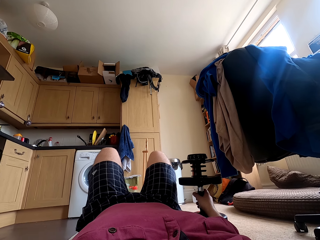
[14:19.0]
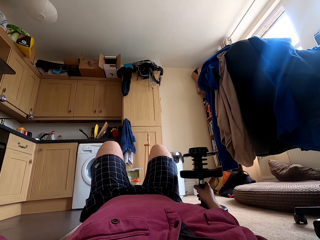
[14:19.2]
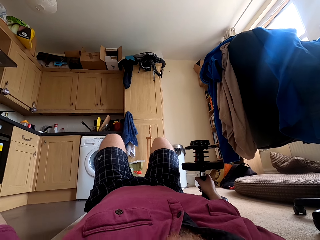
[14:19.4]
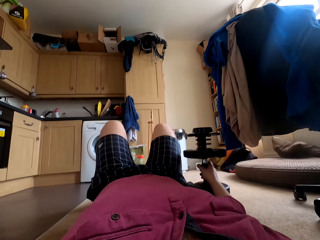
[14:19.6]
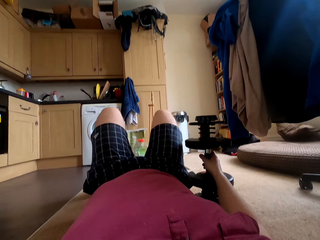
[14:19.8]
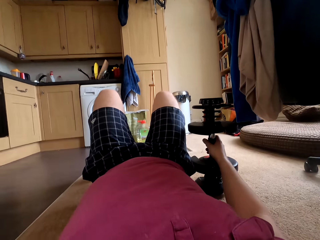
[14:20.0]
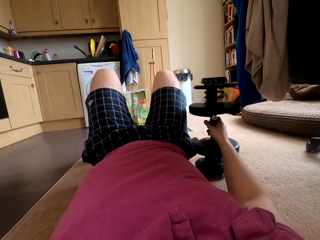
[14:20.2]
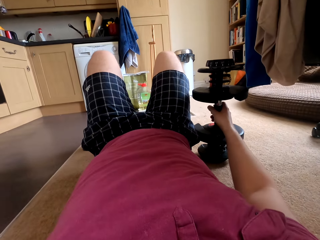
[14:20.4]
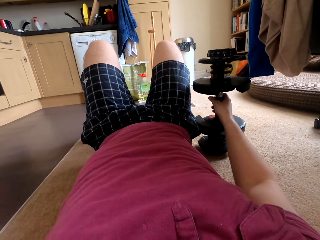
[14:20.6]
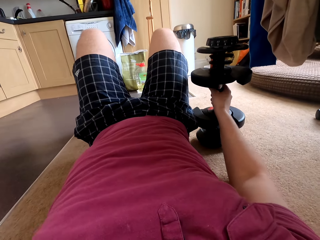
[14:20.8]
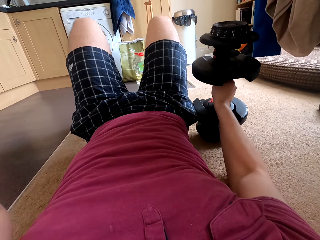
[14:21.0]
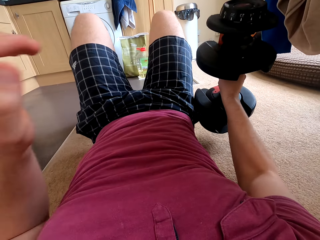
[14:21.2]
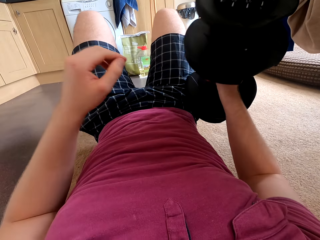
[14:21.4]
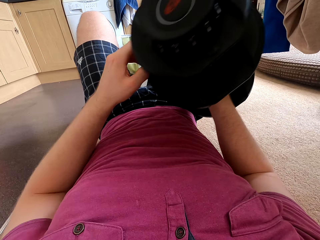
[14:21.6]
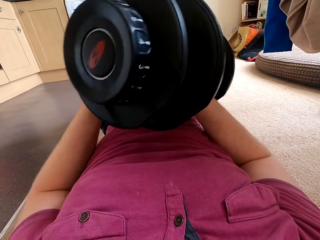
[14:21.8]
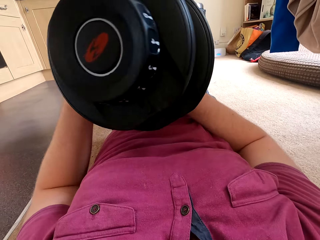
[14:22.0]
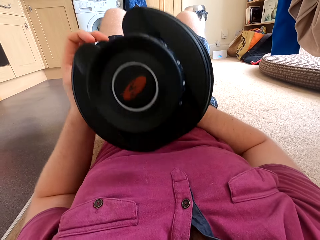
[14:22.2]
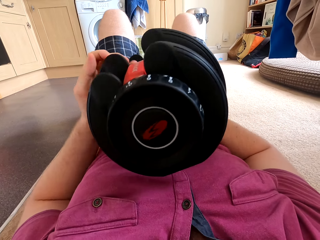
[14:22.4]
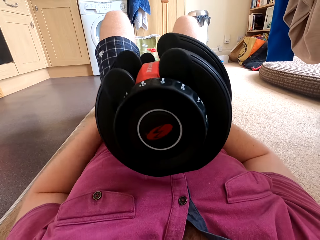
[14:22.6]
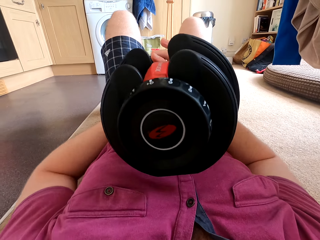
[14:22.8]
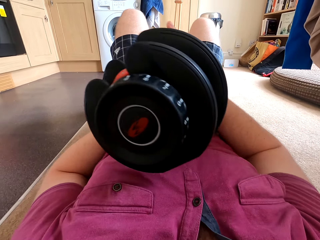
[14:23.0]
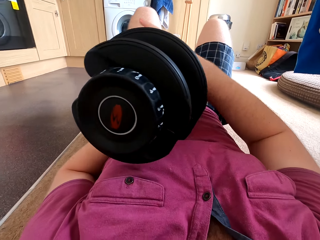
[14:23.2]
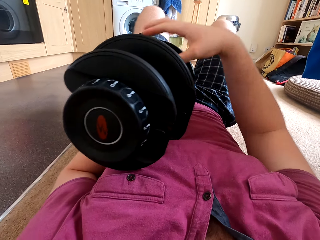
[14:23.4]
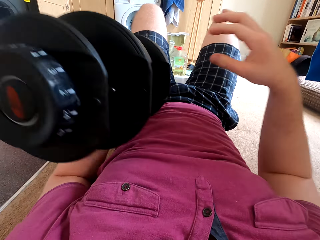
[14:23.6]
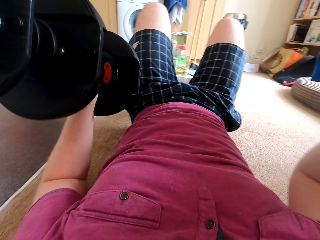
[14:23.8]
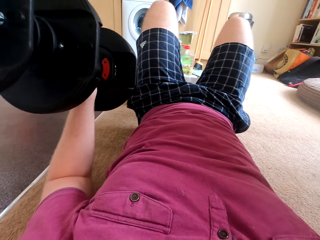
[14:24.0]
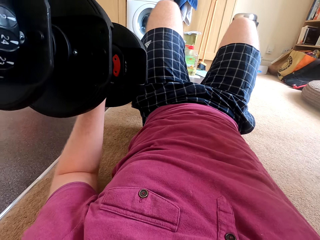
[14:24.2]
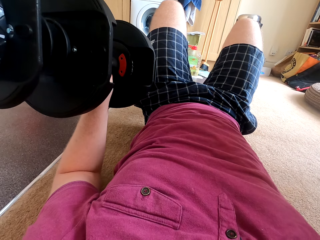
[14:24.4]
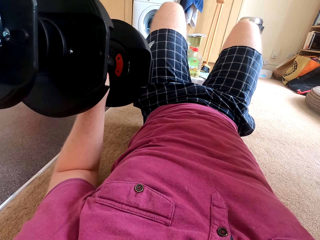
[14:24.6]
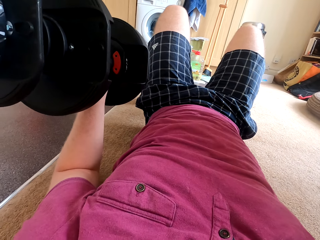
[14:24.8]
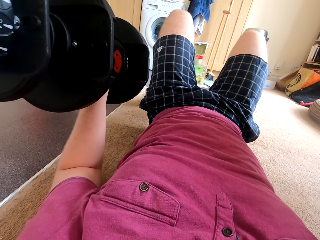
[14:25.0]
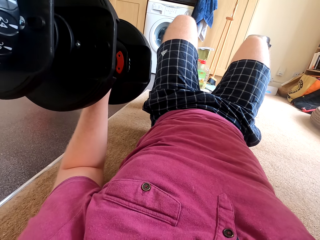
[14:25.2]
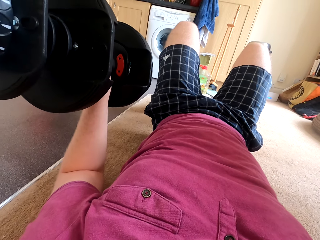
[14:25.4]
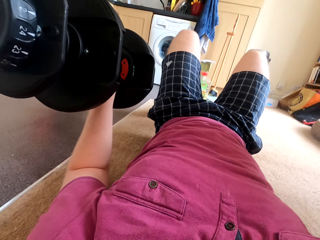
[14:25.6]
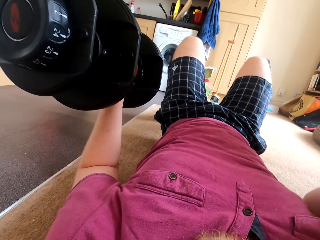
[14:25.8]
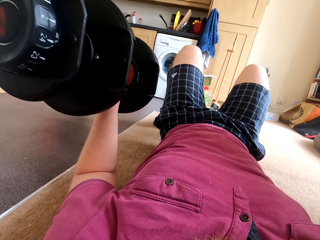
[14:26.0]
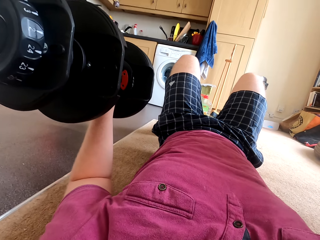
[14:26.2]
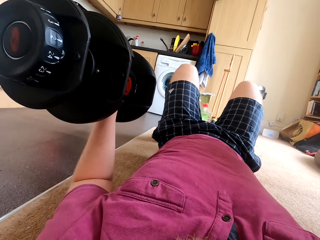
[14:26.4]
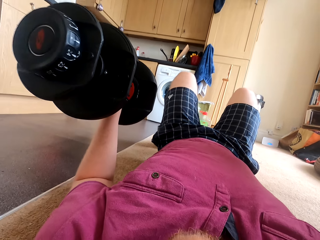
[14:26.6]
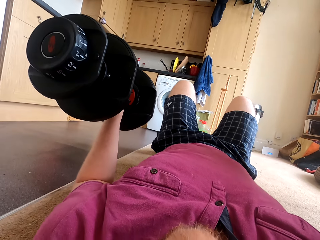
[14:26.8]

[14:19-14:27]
The camera wearer carries a dumbbell. They pass the dumbbell to the left hand.

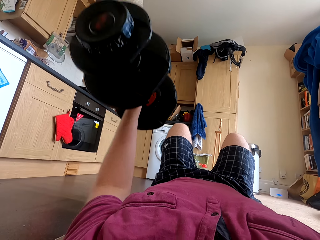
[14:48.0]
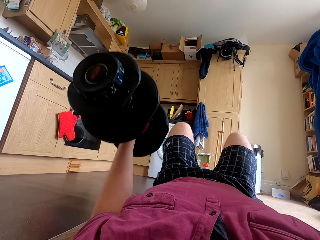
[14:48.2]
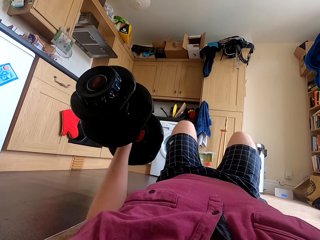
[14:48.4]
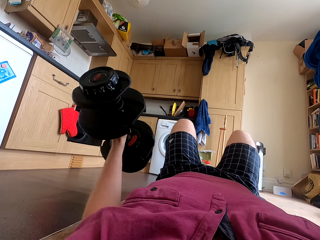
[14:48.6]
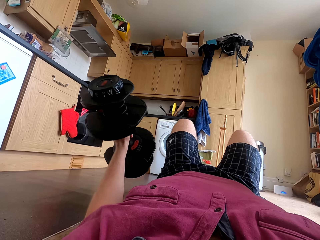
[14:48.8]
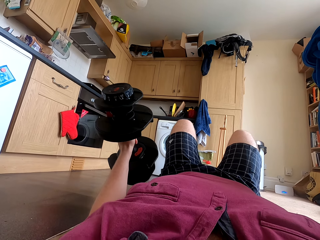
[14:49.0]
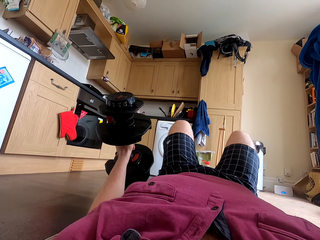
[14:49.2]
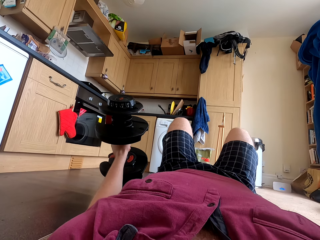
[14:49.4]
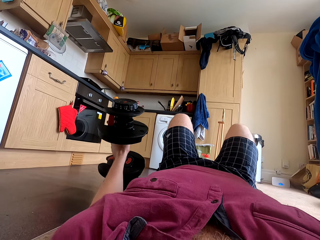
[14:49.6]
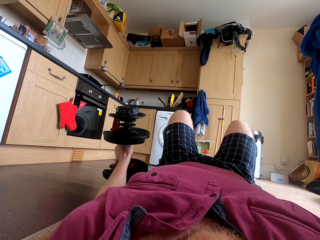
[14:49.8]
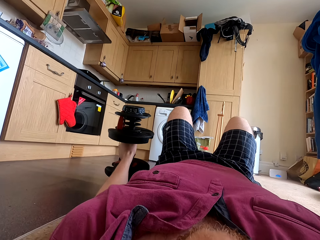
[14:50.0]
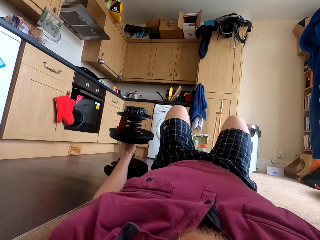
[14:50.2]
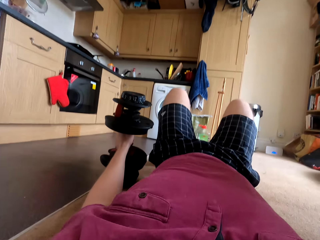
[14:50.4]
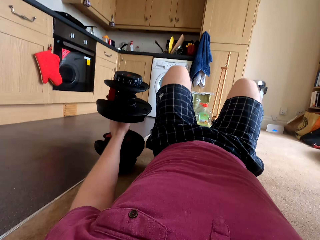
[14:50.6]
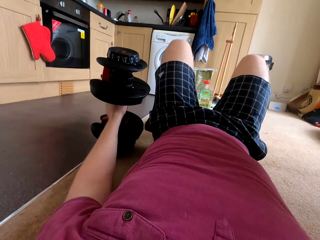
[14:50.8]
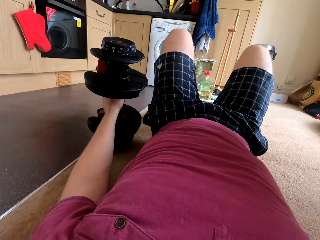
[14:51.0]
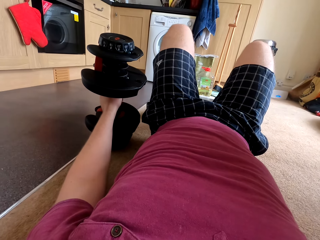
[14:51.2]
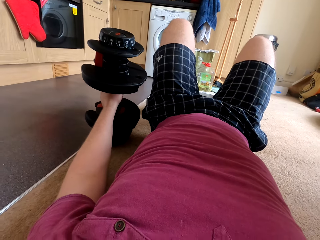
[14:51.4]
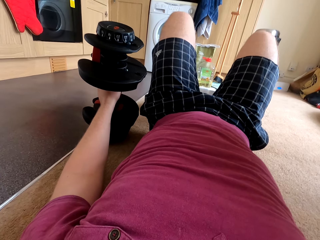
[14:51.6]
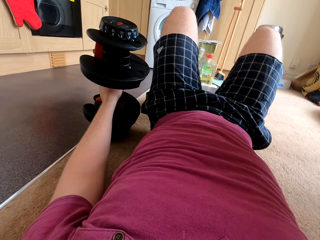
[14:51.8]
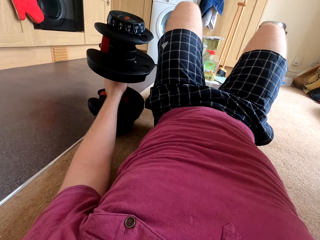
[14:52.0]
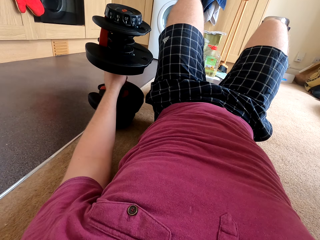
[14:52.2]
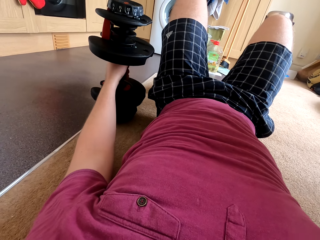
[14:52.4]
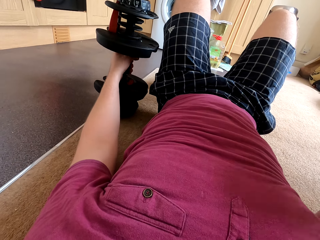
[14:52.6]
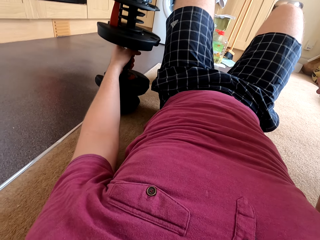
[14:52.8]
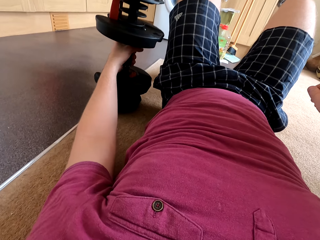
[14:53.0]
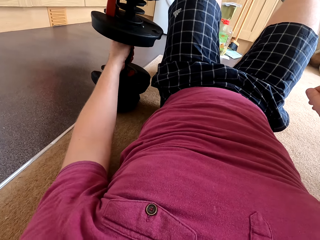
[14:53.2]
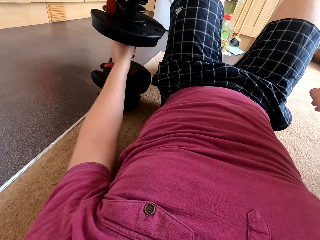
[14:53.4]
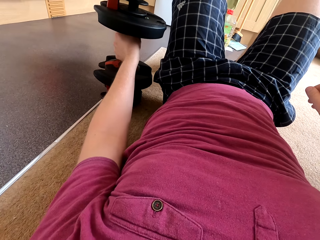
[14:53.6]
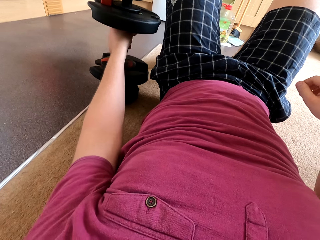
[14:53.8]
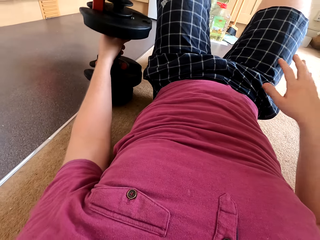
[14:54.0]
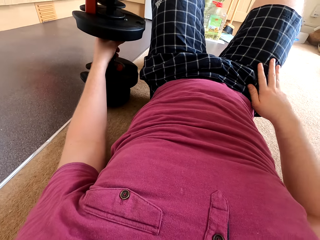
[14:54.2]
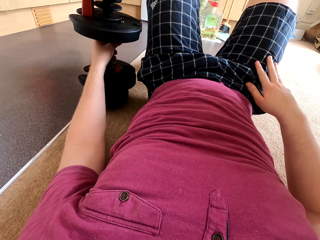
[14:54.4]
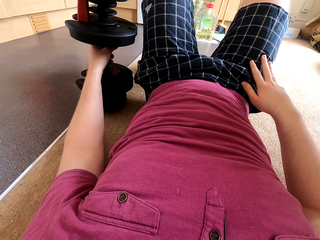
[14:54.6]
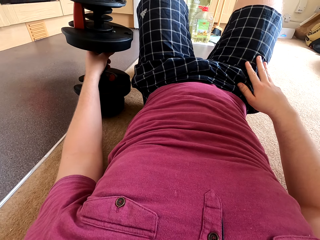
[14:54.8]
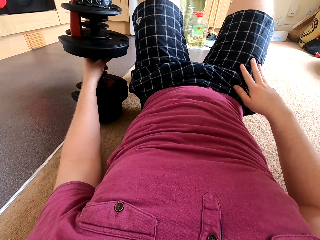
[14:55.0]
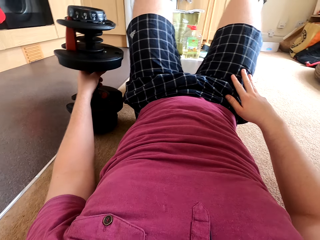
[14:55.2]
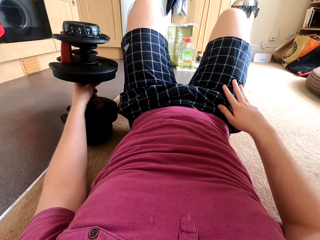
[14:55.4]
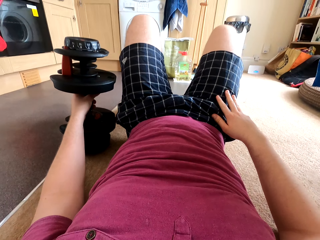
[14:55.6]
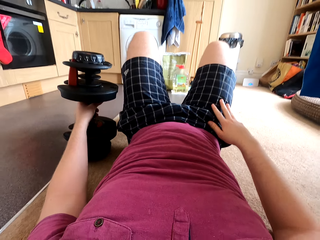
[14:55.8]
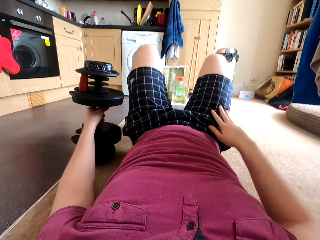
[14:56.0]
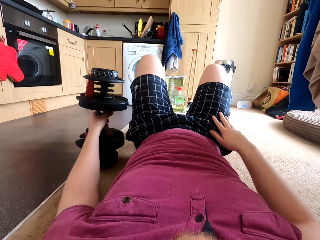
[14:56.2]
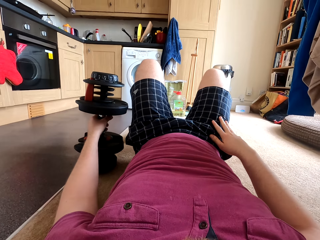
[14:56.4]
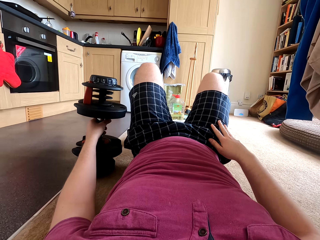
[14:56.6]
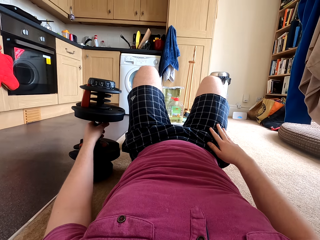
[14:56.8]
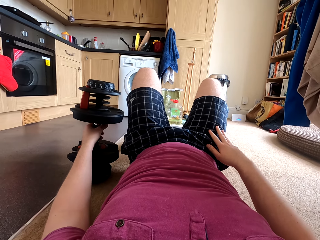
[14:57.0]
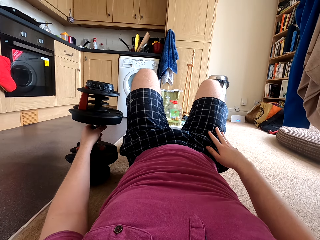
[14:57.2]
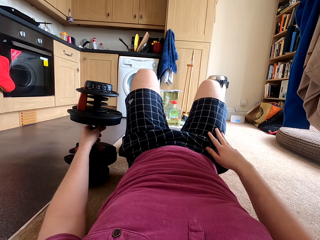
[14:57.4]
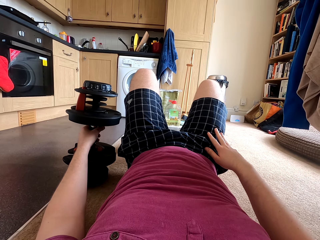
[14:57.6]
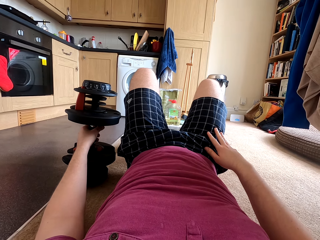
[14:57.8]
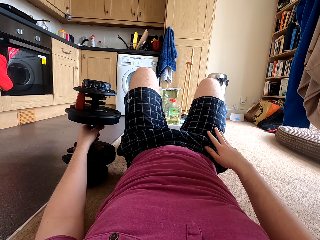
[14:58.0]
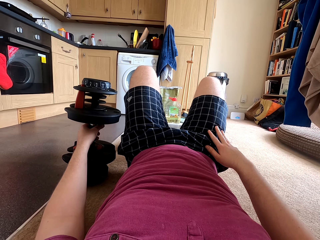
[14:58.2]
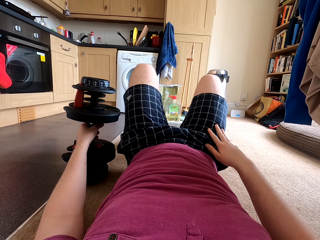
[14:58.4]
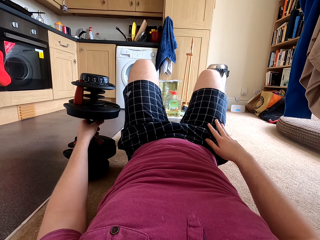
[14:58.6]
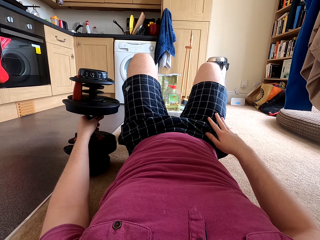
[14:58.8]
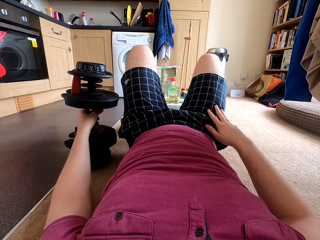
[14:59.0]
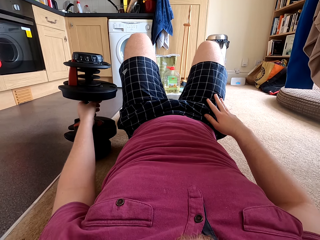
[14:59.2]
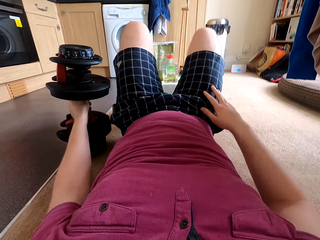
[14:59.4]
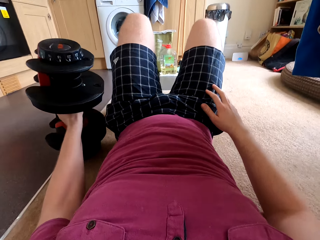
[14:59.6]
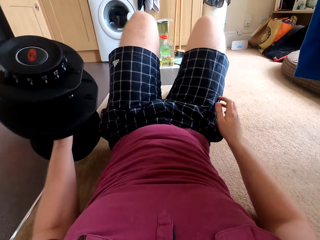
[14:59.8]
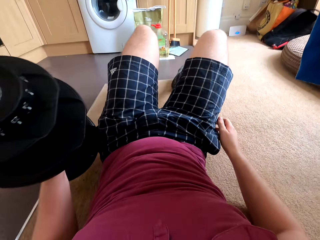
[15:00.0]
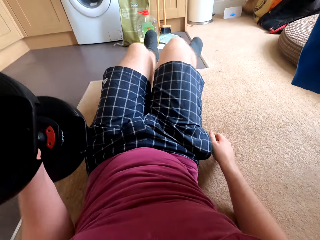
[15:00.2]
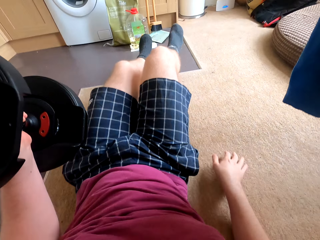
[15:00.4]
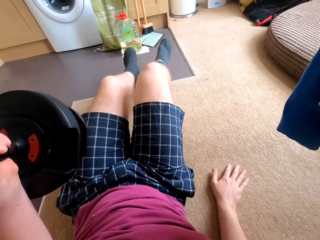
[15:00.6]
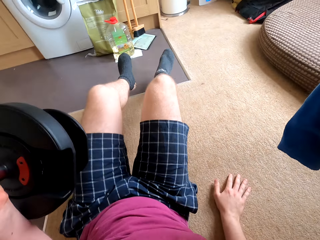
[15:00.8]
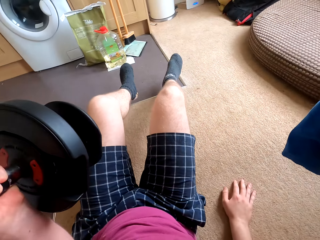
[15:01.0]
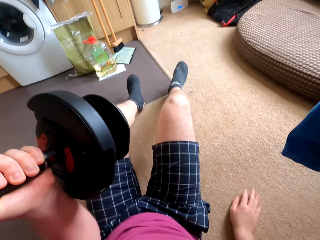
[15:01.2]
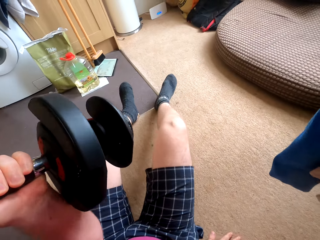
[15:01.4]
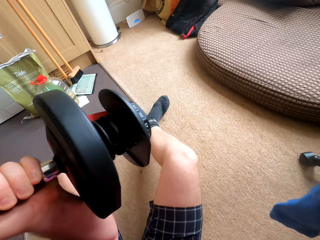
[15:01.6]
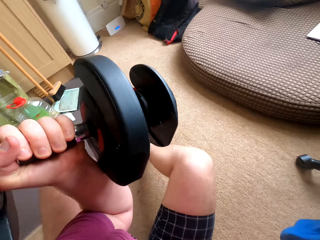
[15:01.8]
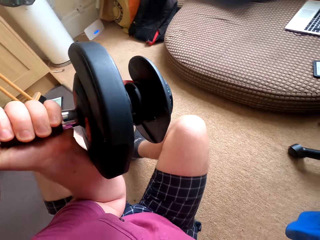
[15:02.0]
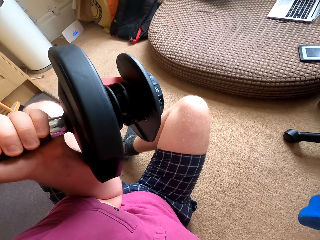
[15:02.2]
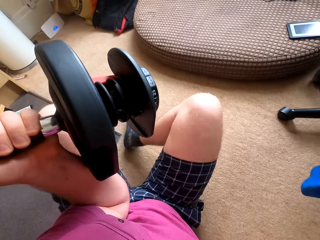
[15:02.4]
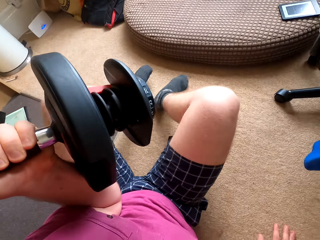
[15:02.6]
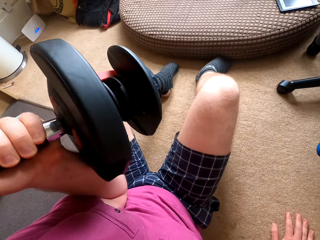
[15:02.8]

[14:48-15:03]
The camera wearer puts the dumbbell on the carpet. He stares at the cupboard. He touches his shorts. He stares at the cupboard. He carries the dumbbell.
